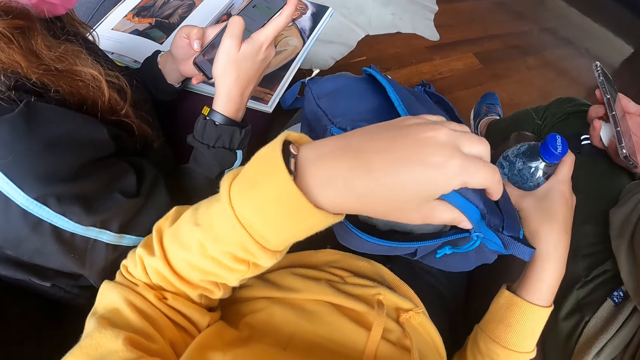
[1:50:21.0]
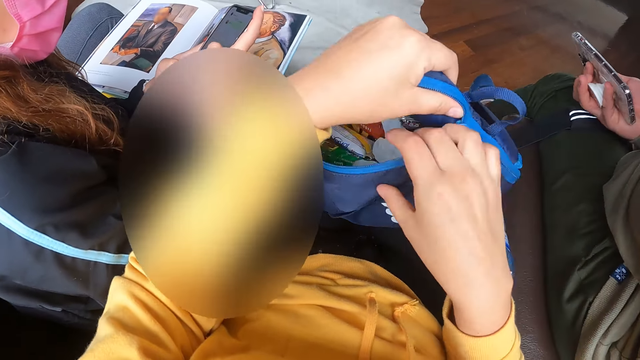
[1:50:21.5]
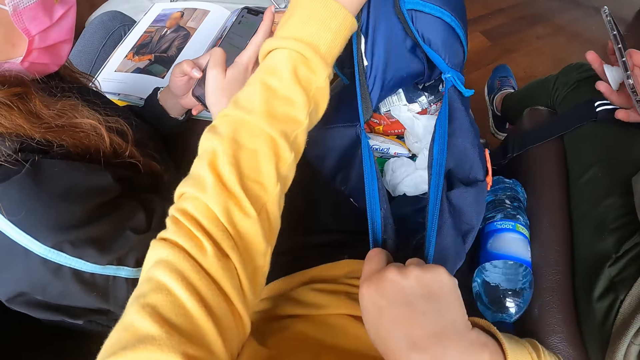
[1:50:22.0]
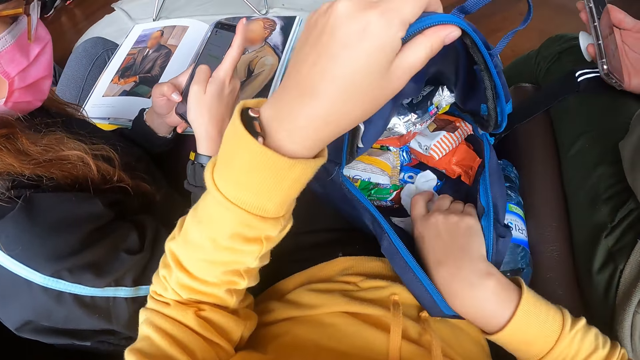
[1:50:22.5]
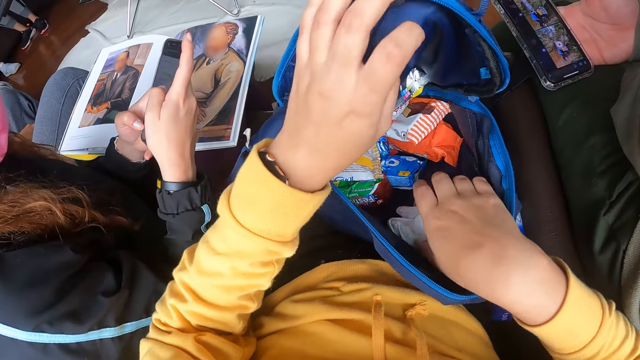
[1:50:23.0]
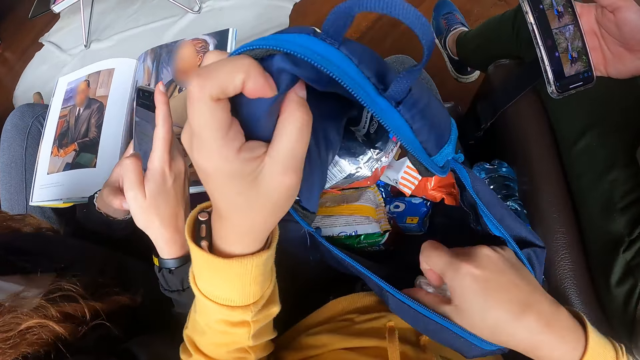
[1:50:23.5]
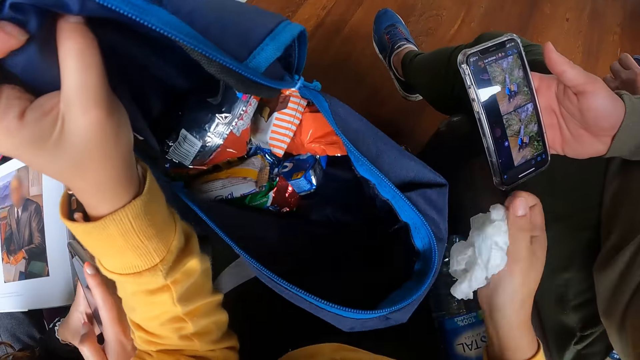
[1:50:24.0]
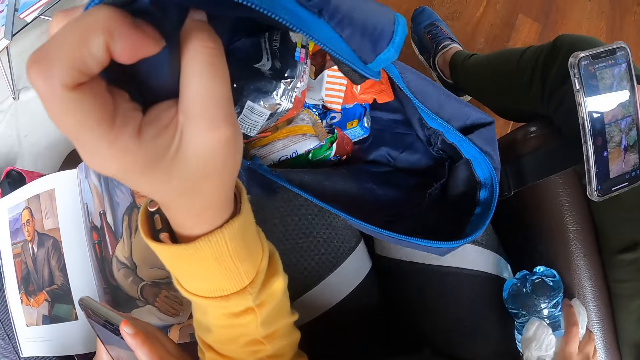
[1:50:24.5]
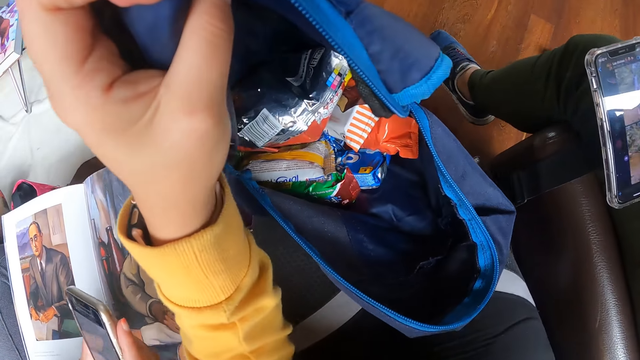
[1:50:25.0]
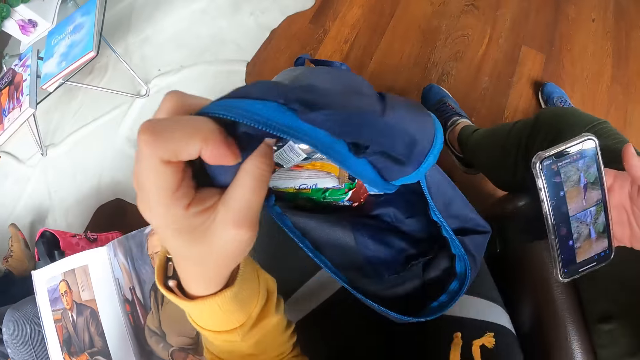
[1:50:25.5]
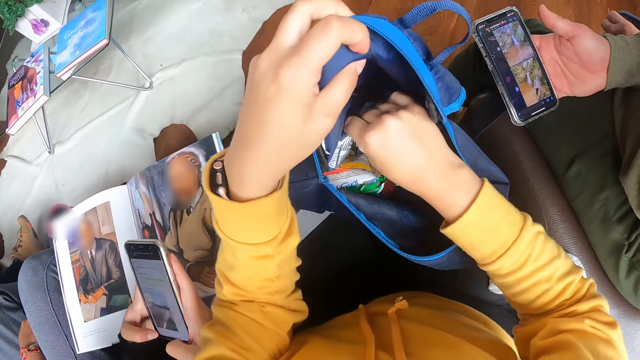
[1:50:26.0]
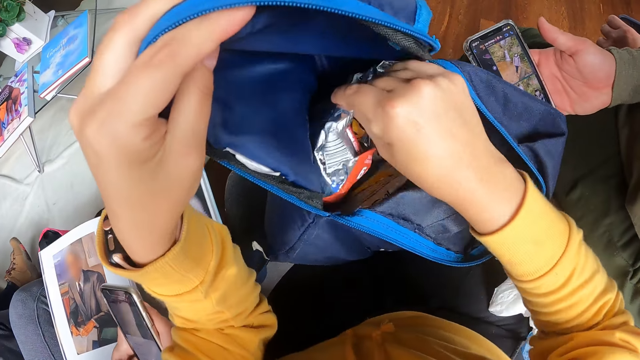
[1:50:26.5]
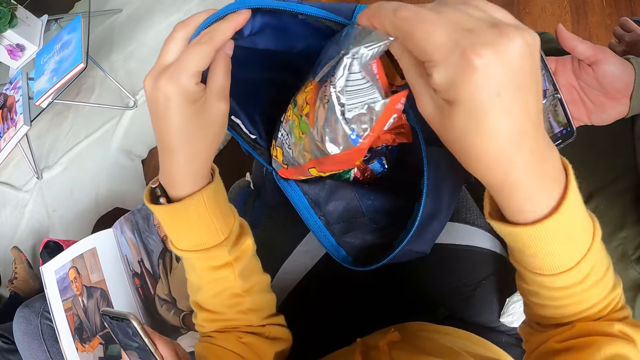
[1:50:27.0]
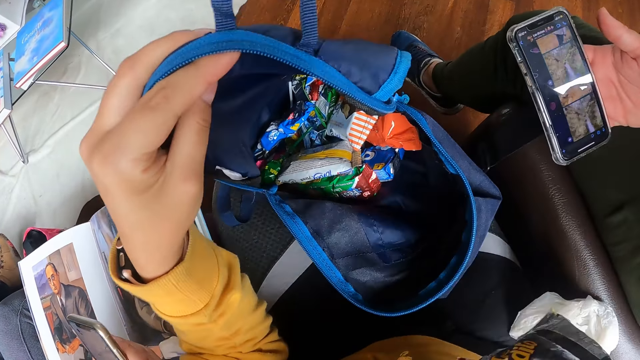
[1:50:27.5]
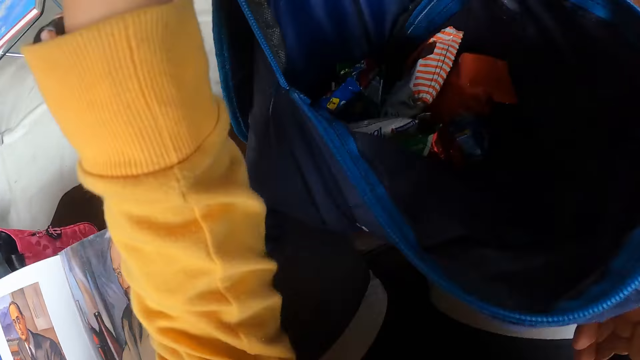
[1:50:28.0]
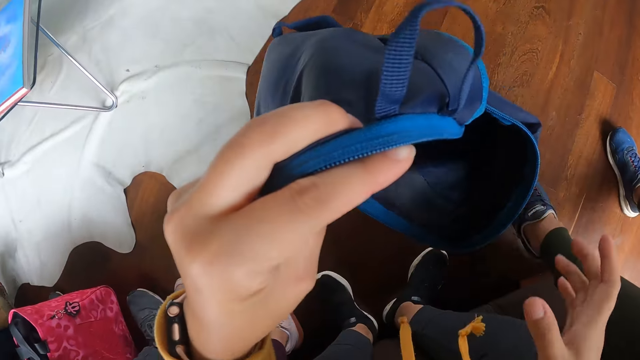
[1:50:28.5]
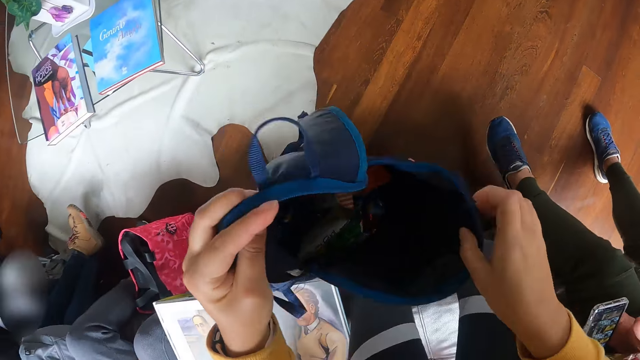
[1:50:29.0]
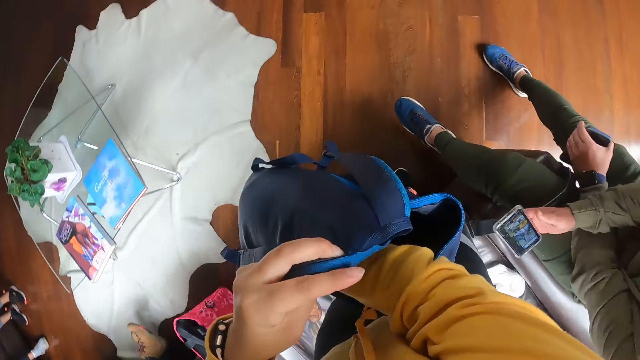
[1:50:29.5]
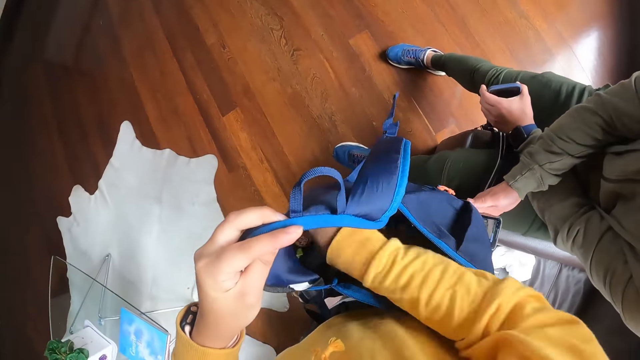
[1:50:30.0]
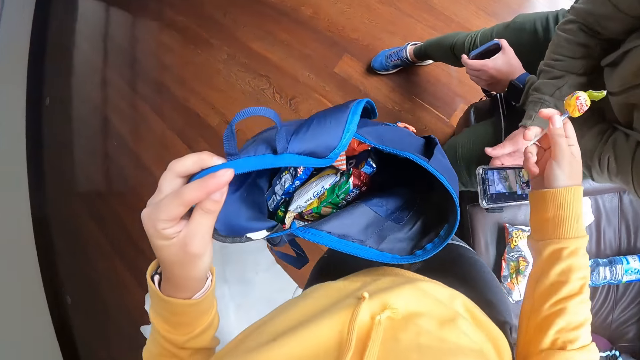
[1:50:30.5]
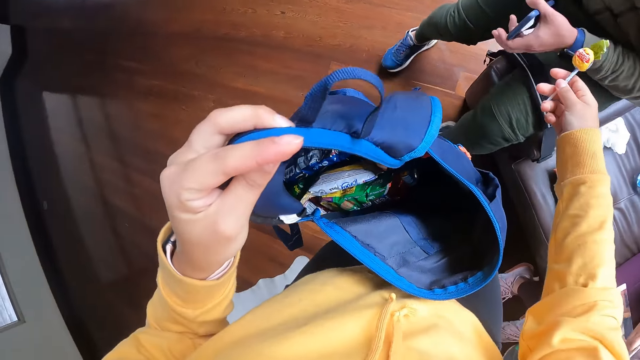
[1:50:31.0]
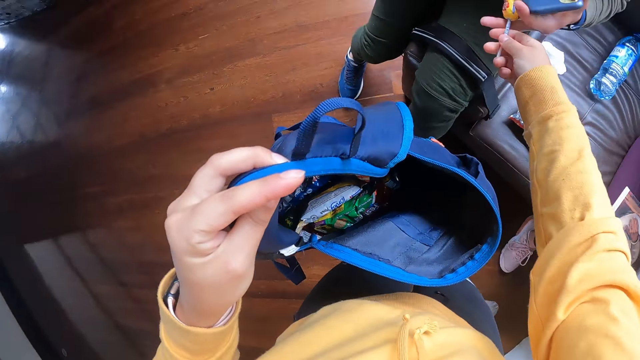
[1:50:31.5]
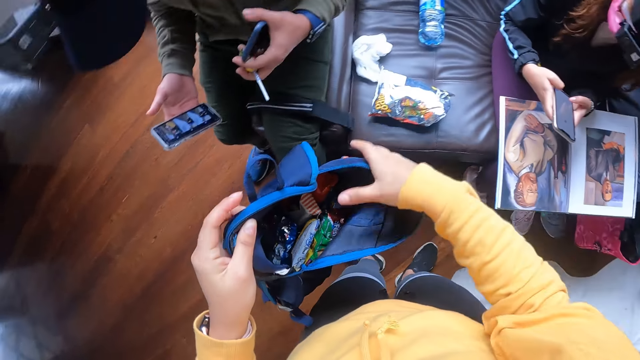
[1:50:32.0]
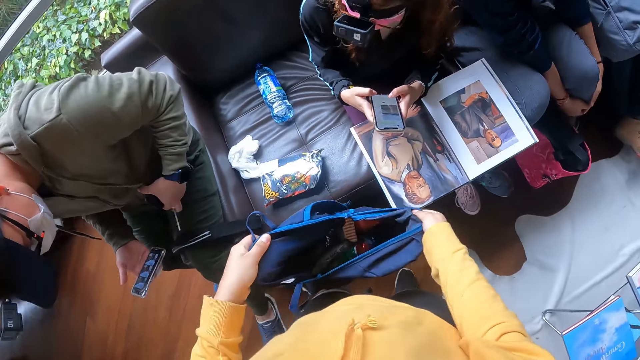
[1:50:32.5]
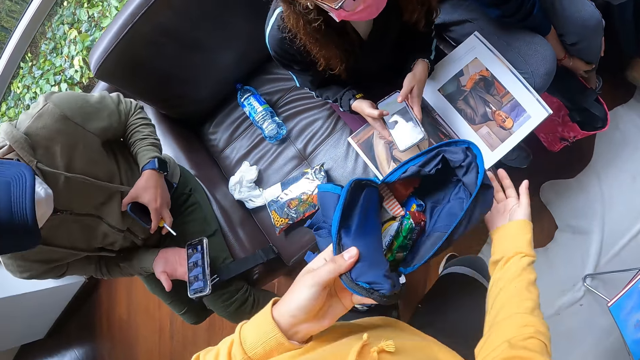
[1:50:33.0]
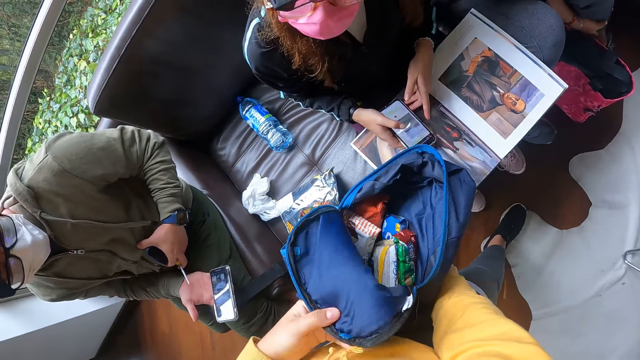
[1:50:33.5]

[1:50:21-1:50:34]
The man holds the phone with his right hand. The camera wearer opens the backpack wider with both hands. He holds the backpack with his left hand, touches a polythene bag with his right hand, takes the polythene bag from the backpack with his right hand, and drops the polythene bag beside him with his right hand. He takes a pack of snacks from the backpack with his right hand. He holds the backpack with both hands. He holds the backpack with his left hand. He puts his right hand in the backpack. The man holds the phone with his left hand. The man crosses hands. The camera wearer takes a candy from the backpack with his right hand. He gives the candy to the man with his right hand. The man holds the candy with his left hand. The camera wearer holds the backpack with his hands. The man moves.

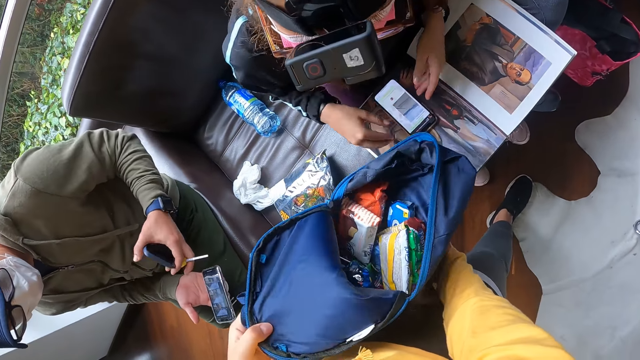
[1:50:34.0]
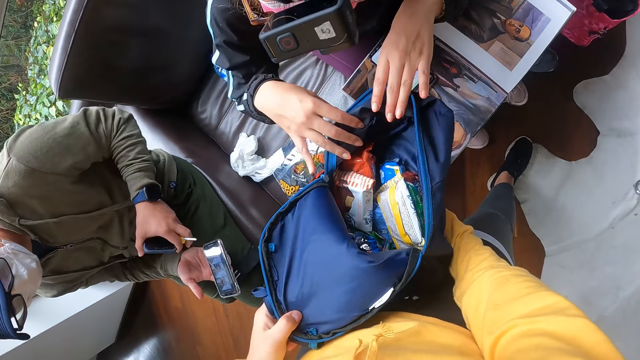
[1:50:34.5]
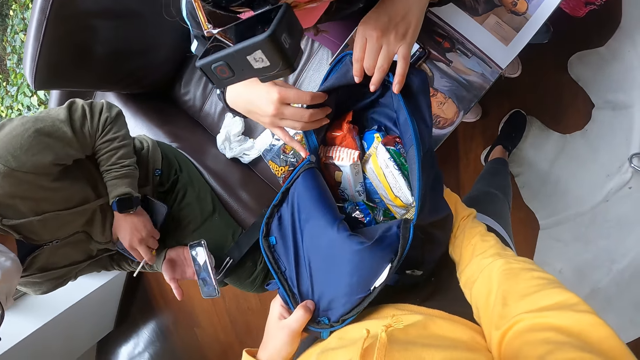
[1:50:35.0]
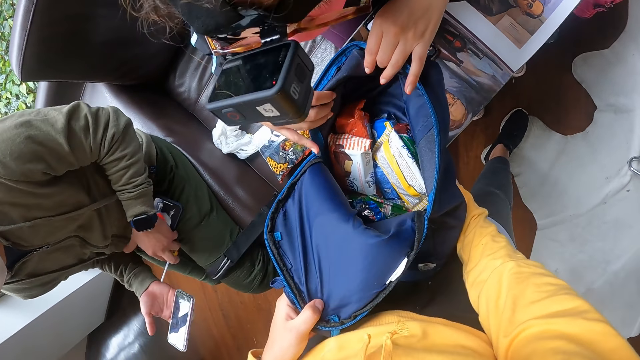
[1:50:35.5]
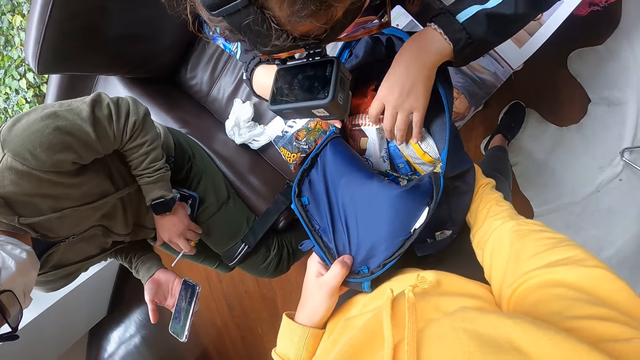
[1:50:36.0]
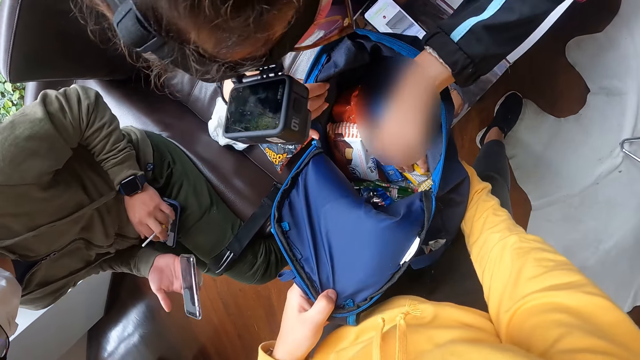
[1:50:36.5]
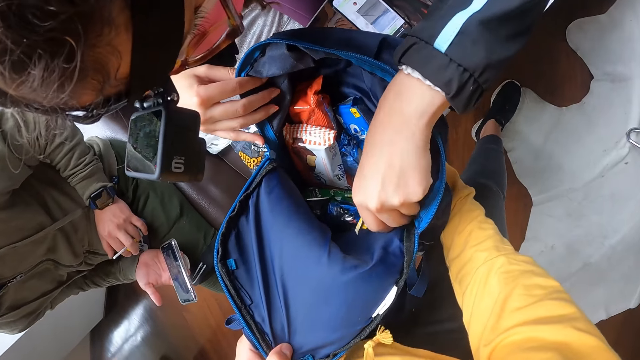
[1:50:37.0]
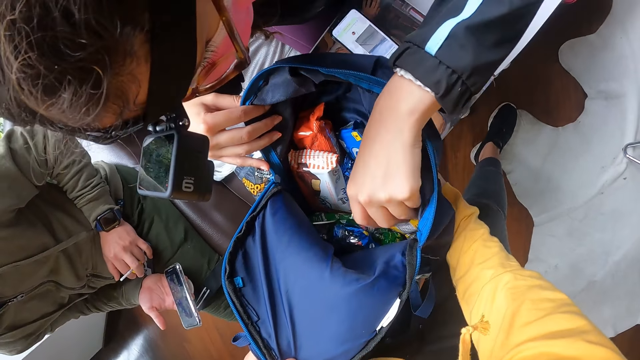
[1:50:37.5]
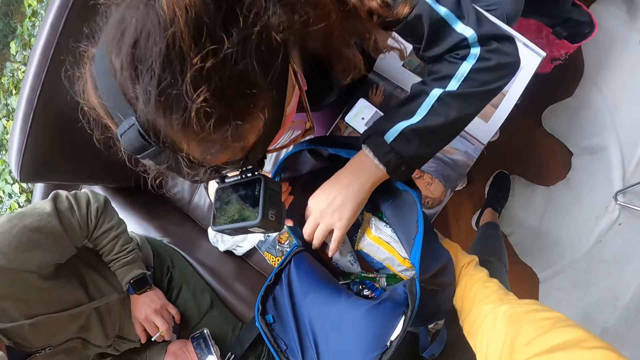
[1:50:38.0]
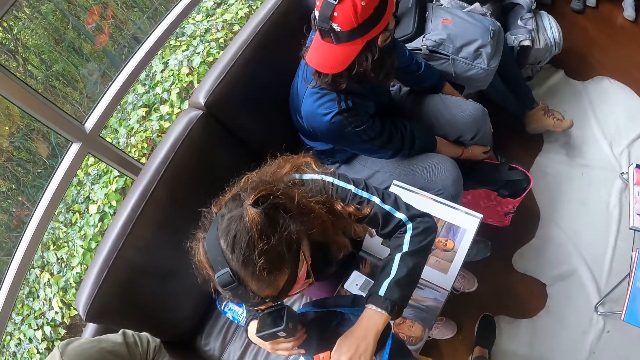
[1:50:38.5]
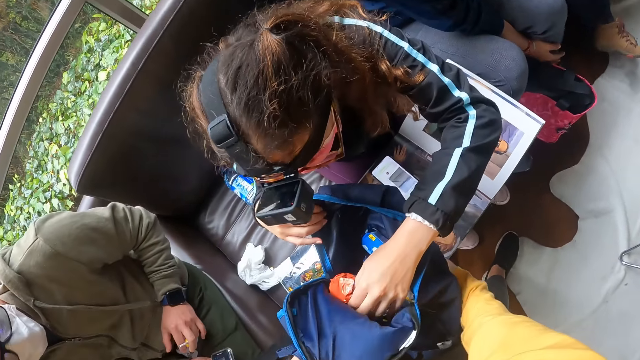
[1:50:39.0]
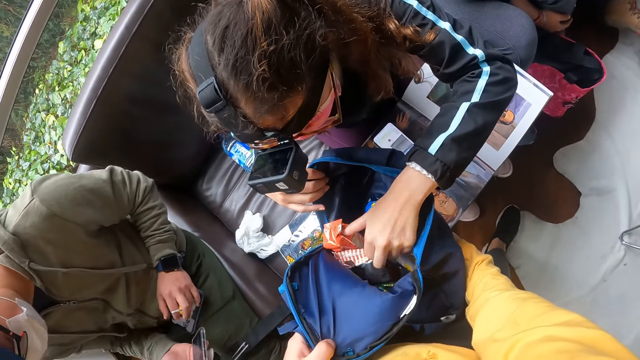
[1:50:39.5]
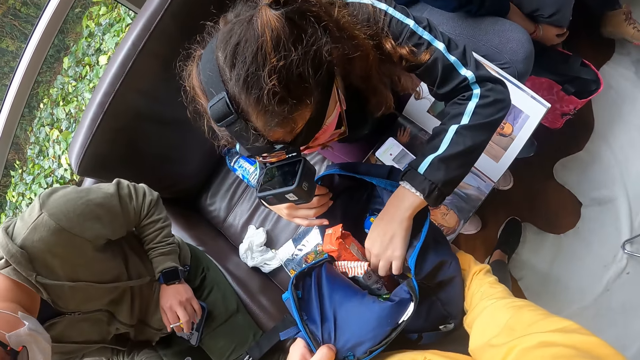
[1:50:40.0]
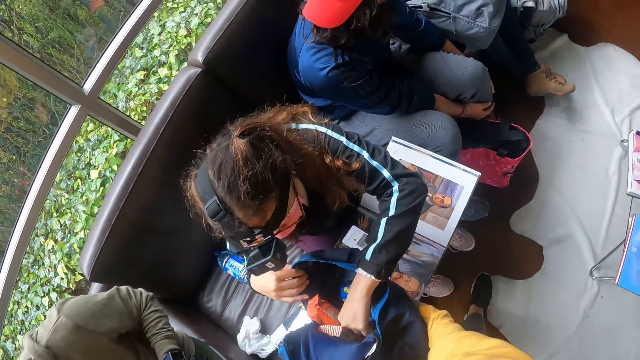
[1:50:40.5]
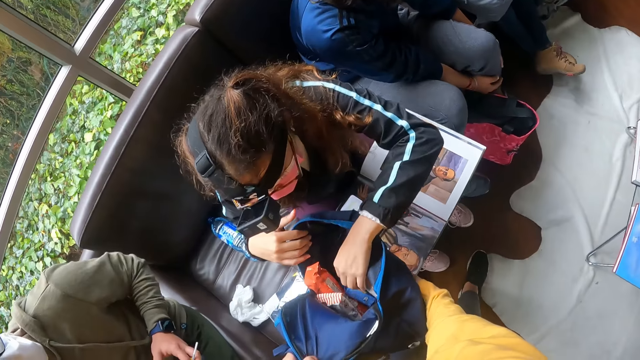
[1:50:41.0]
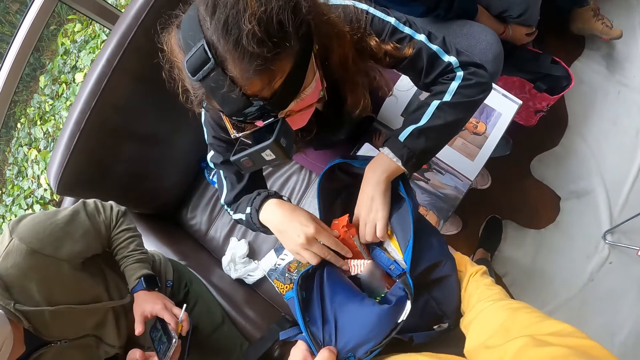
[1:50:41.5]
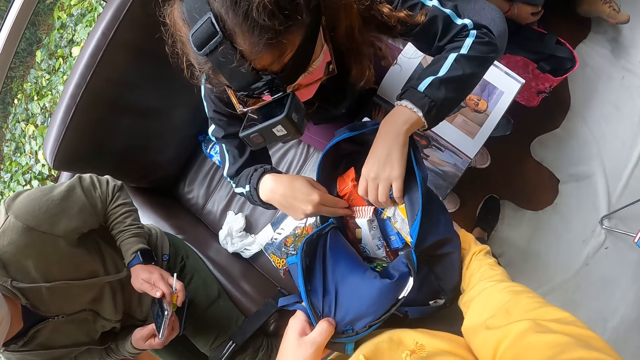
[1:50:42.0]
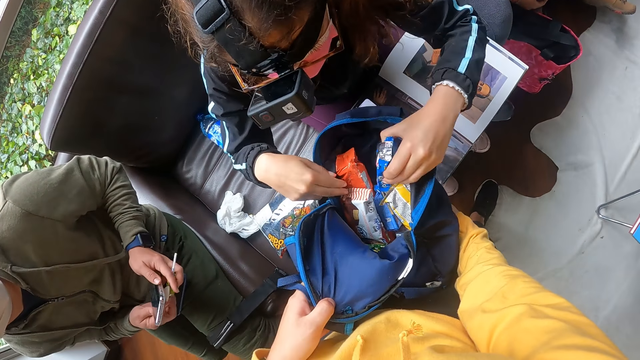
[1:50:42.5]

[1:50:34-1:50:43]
A woman places the phone on the magazine with her hands. The camera wearer holds the backpack with the woman. A man places the phone on his lap with his left hand. The woman searches the backpack with both hands. The man drops one phone. Another man holds one leg. The woman touches a biscuit. The woman touches snacks.
